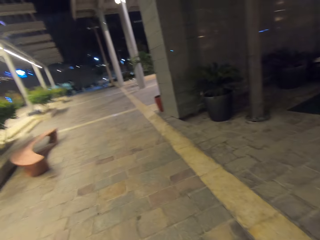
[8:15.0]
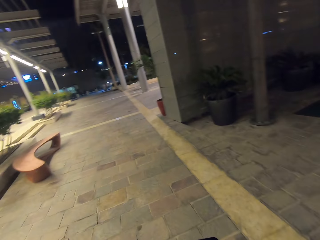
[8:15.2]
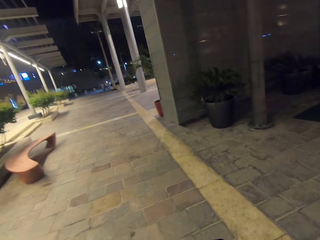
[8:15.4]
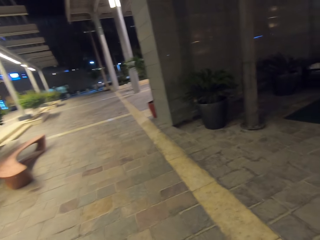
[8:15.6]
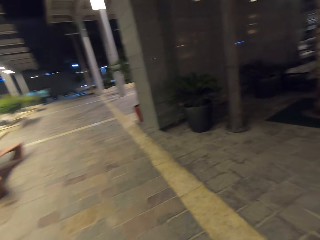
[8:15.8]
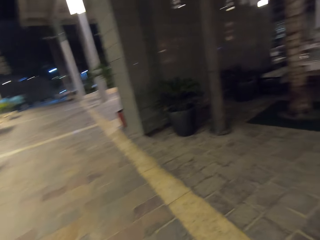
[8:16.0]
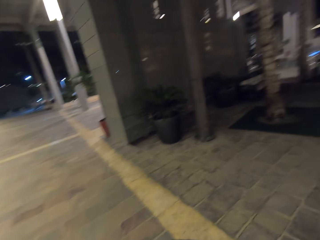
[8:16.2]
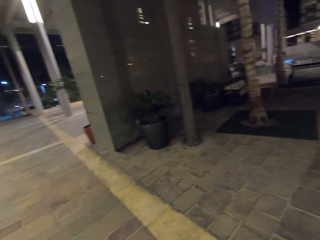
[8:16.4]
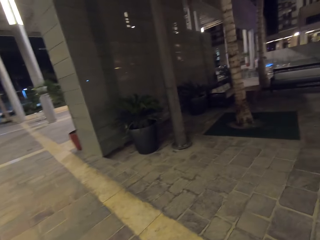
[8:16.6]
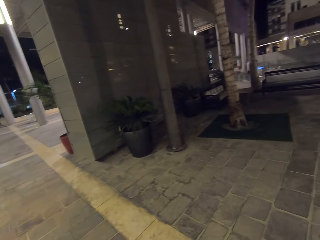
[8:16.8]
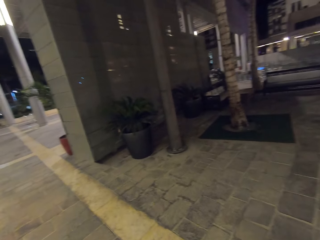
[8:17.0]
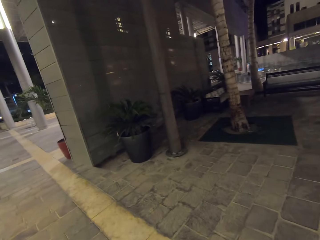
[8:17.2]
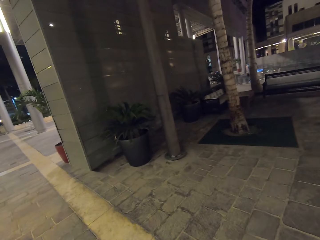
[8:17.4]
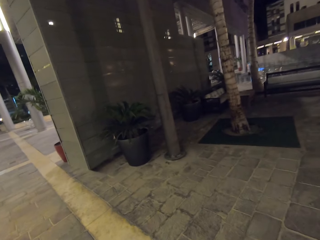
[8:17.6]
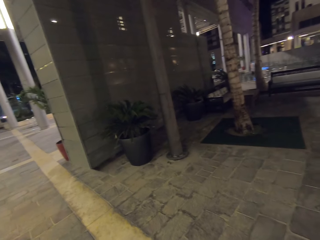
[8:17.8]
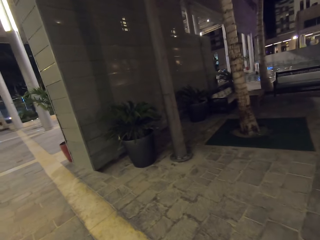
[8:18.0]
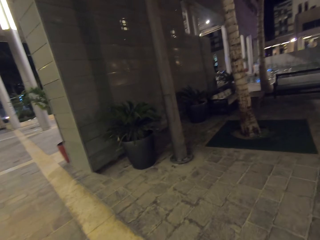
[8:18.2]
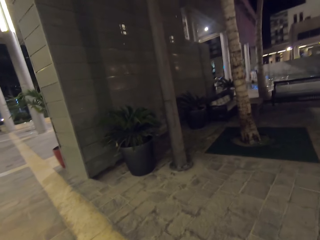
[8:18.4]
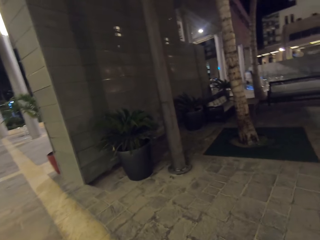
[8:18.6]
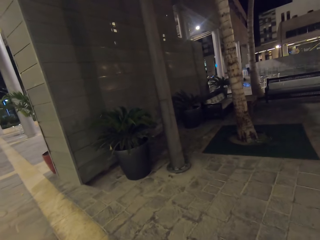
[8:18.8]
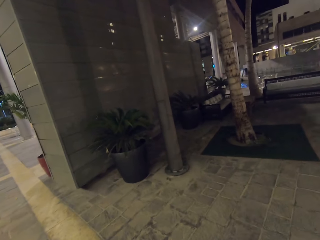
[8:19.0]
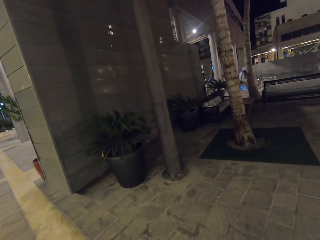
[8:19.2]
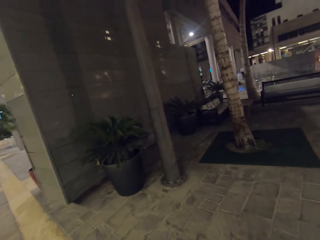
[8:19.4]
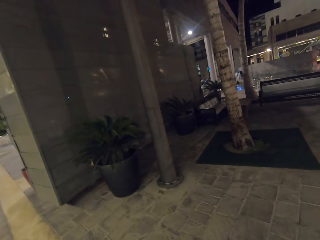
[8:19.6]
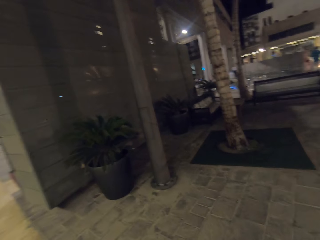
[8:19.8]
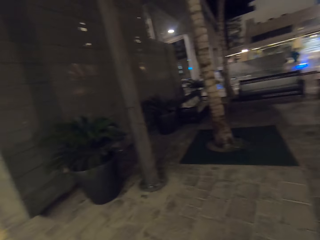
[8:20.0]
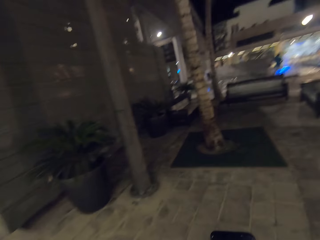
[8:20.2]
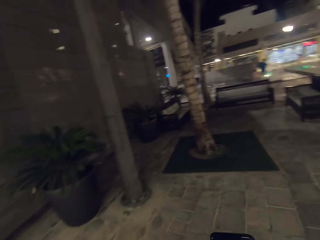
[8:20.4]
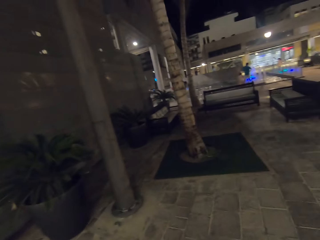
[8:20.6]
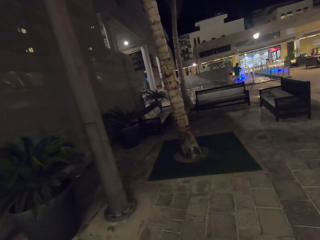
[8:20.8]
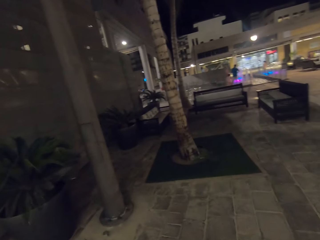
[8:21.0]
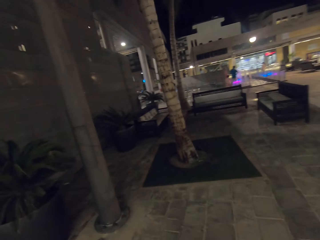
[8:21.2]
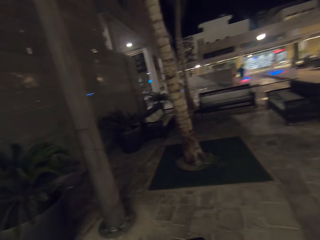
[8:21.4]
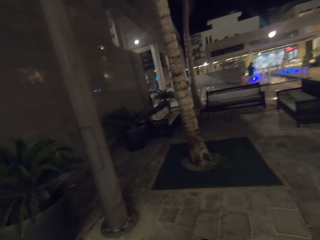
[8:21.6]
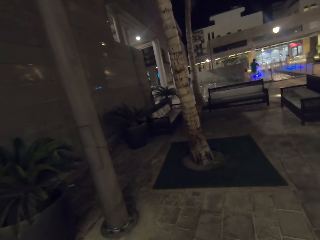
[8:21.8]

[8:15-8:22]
The camera wearer scrolls the phone.

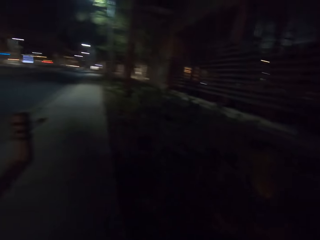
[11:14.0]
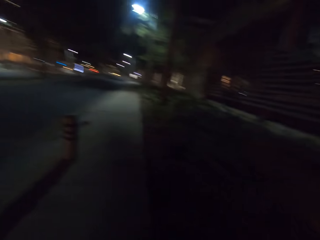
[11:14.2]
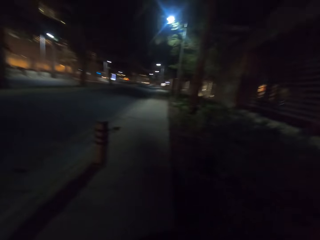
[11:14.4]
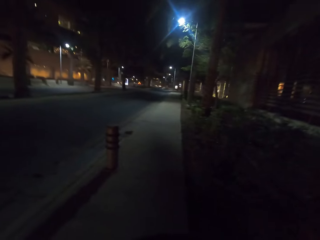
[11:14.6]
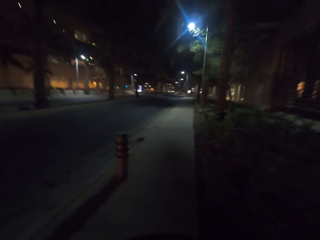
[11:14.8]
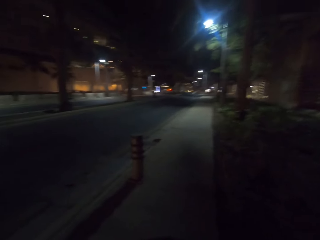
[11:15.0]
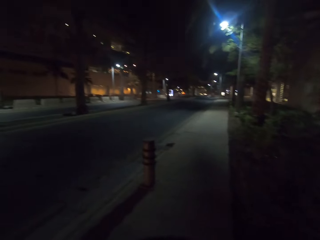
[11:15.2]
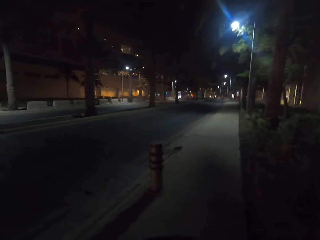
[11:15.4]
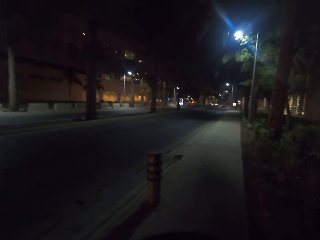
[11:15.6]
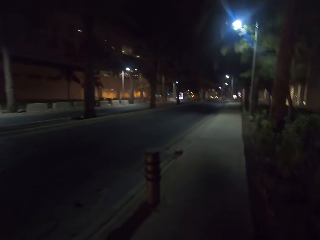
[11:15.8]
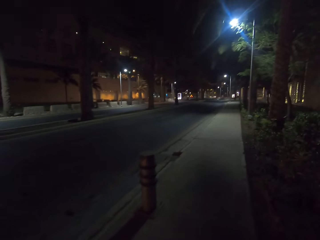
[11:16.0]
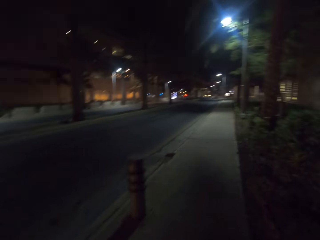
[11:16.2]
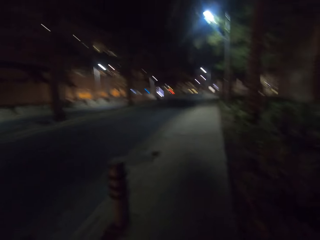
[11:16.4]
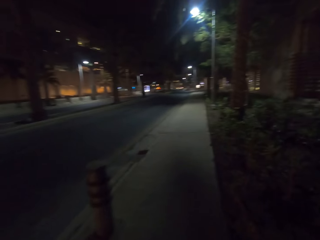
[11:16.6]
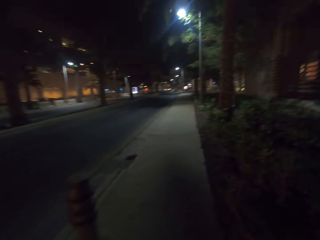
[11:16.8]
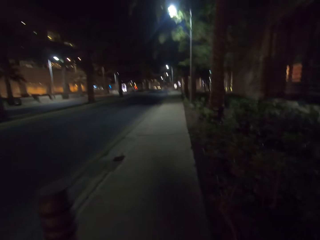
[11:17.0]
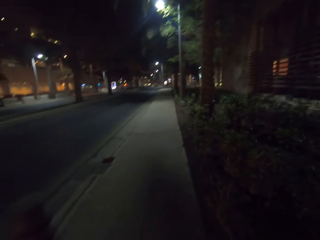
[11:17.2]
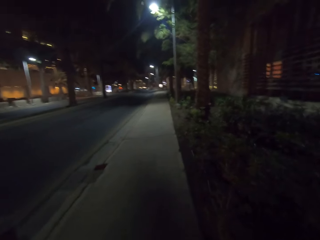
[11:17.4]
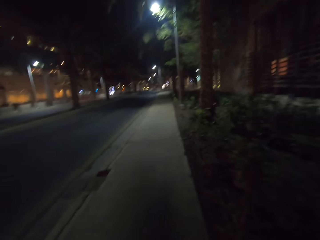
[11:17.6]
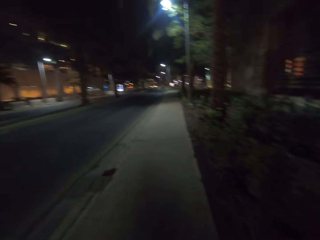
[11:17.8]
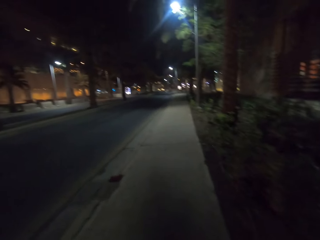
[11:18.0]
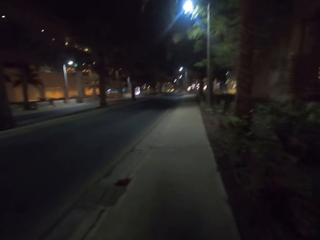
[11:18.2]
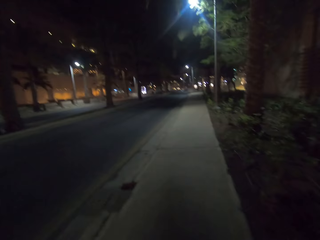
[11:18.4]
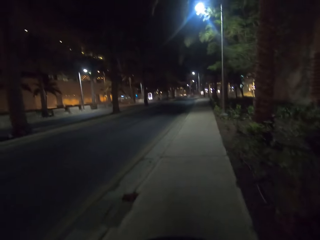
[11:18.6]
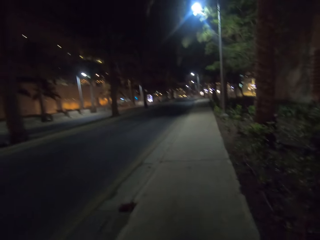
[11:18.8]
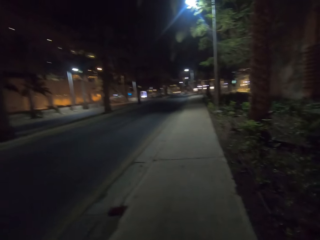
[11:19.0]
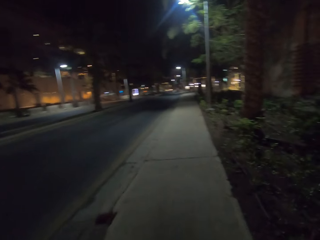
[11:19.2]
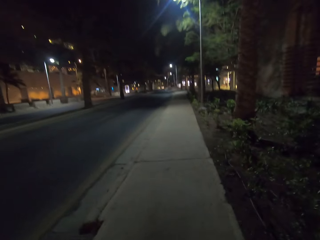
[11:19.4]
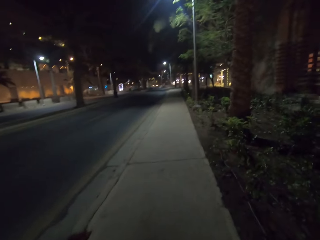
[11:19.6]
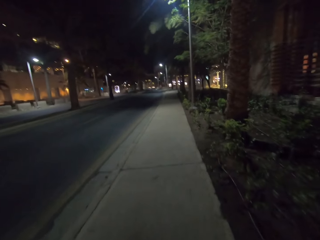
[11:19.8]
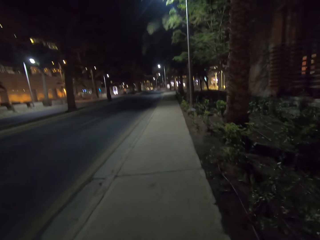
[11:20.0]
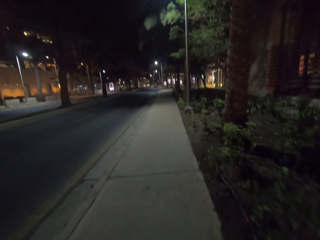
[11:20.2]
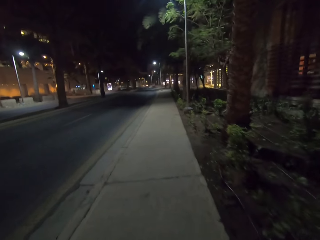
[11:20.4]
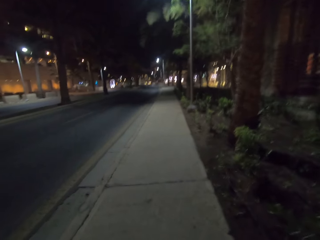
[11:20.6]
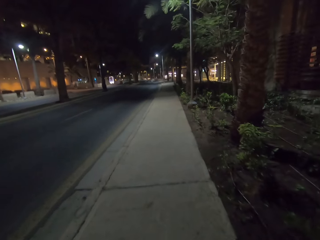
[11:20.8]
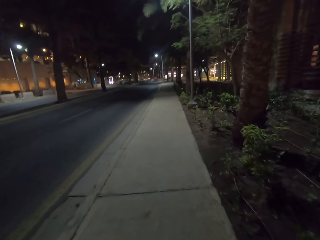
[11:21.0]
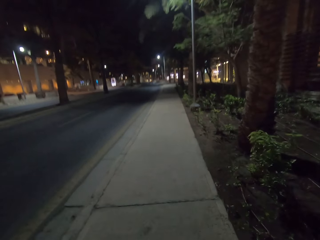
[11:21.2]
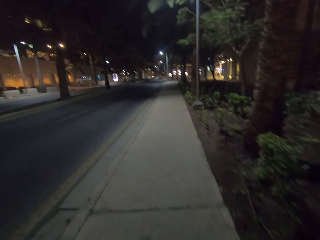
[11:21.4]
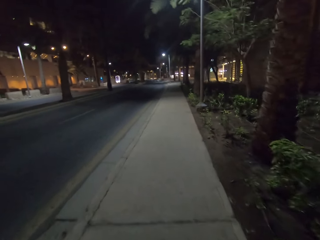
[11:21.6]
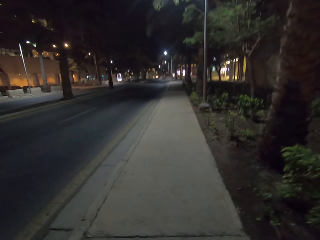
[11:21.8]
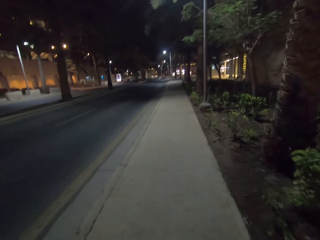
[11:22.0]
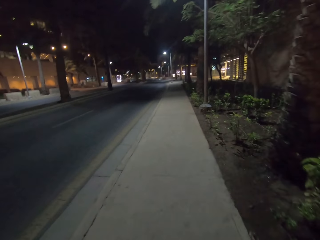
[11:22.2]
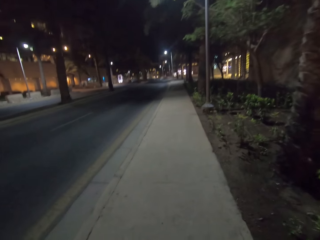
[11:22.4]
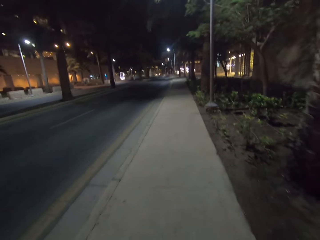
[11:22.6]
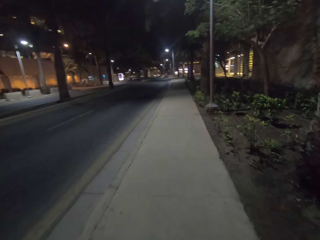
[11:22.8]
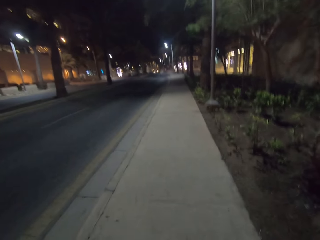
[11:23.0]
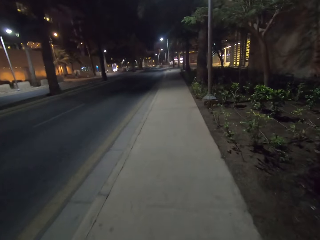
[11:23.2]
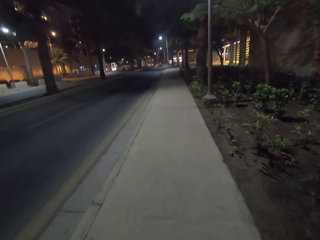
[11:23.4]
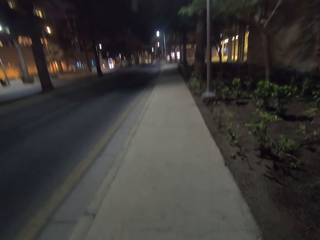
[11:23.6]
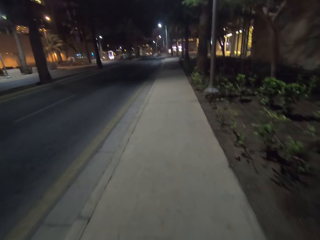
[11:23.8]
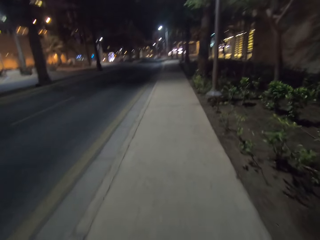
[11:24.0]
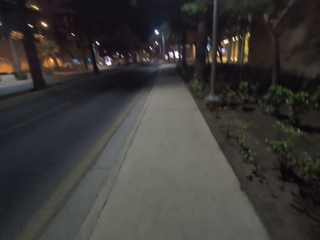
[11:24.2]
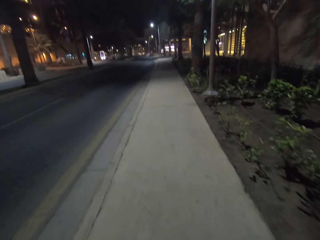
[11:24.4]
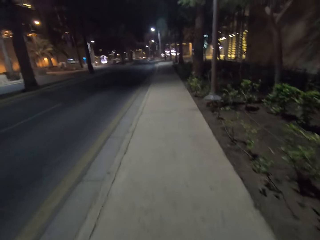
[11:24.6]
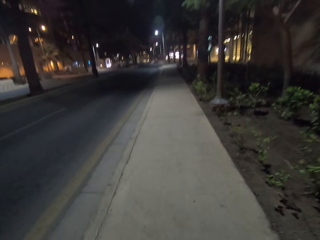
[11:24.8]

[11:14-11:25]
The camera wearer turns around. He starts to walk back from where he came from.
